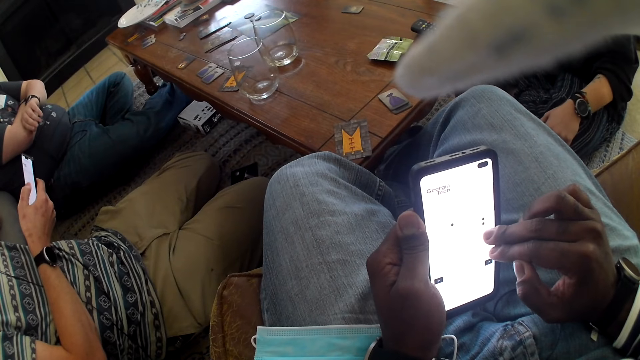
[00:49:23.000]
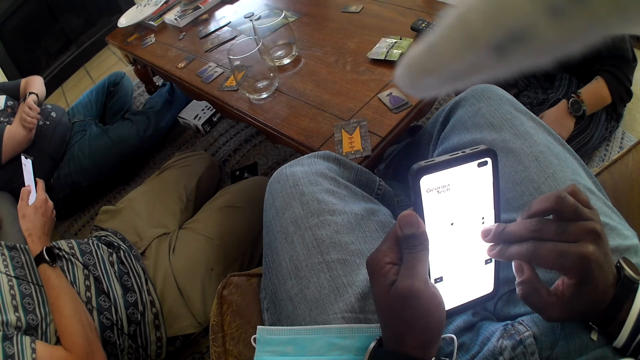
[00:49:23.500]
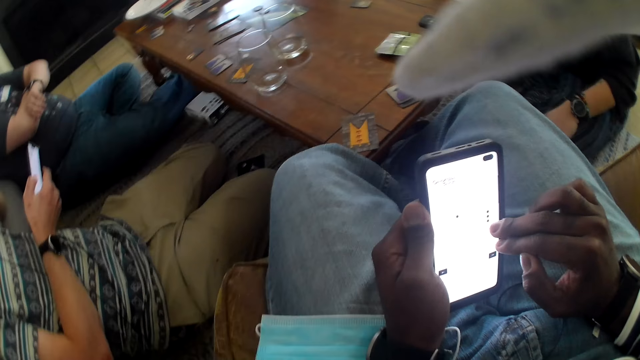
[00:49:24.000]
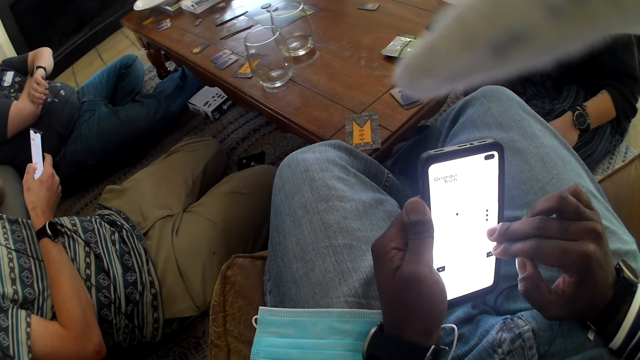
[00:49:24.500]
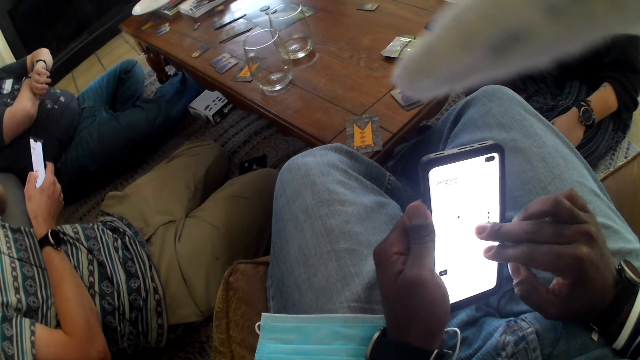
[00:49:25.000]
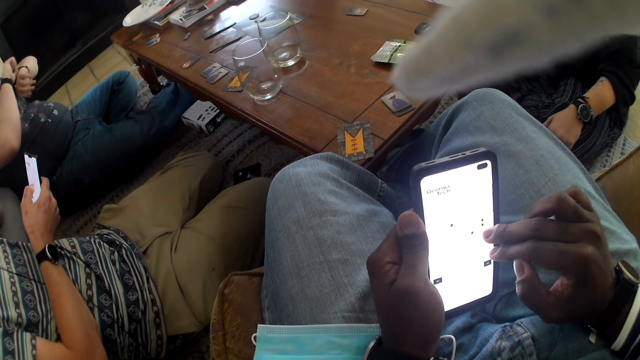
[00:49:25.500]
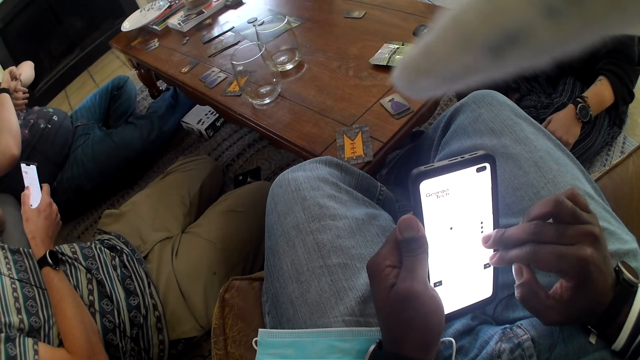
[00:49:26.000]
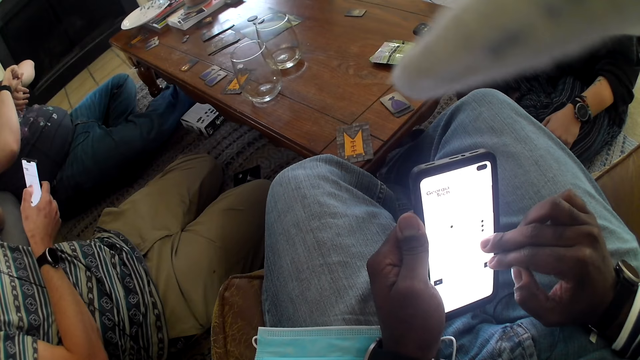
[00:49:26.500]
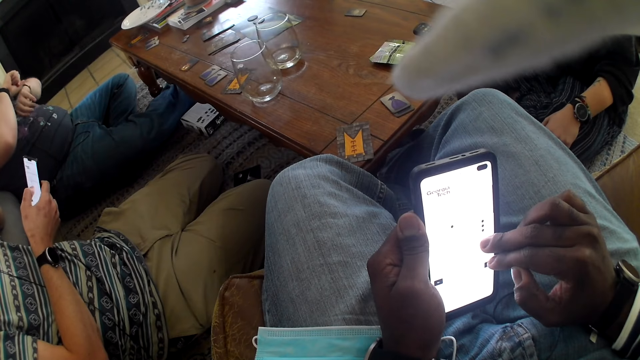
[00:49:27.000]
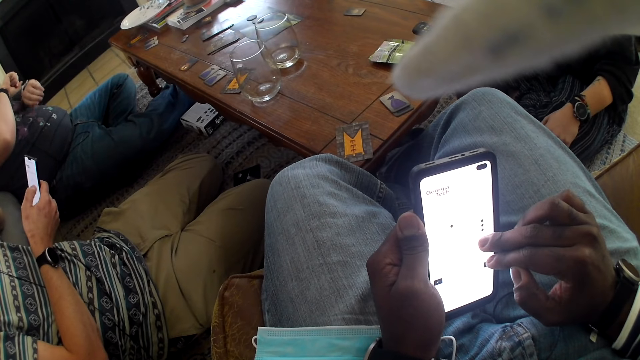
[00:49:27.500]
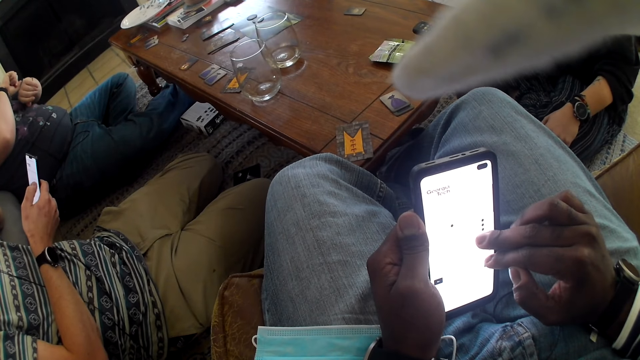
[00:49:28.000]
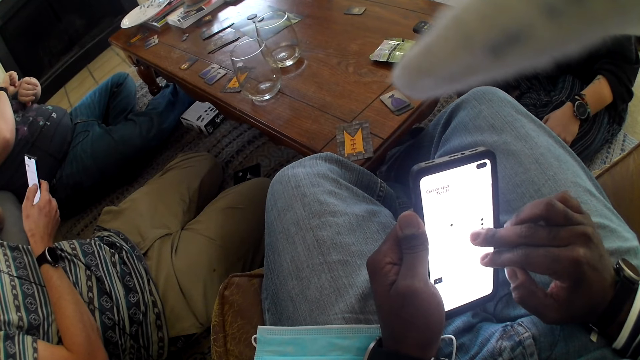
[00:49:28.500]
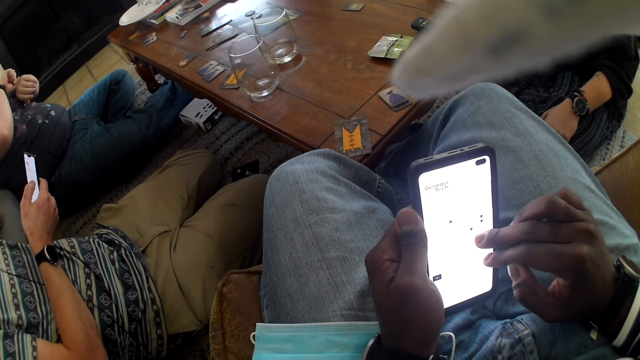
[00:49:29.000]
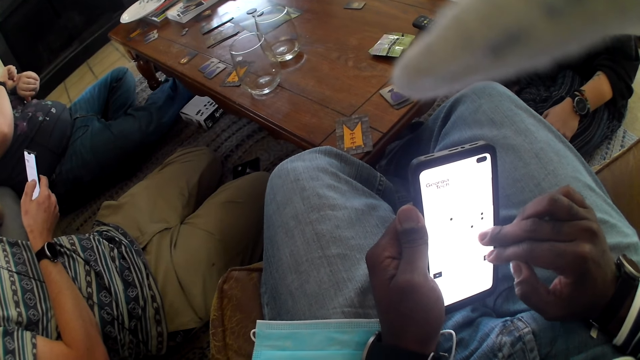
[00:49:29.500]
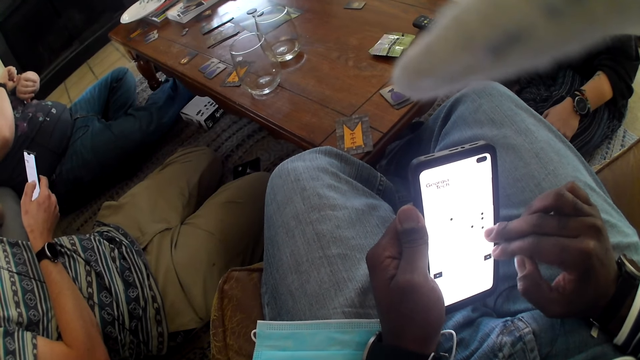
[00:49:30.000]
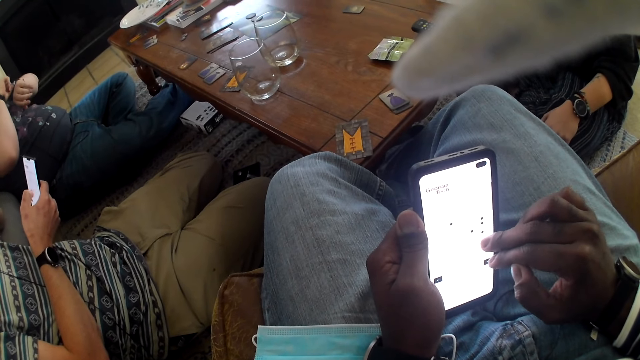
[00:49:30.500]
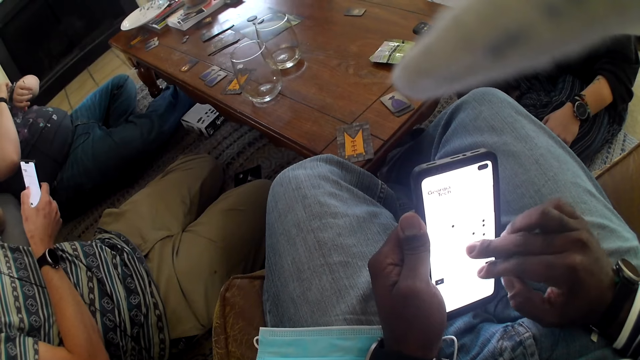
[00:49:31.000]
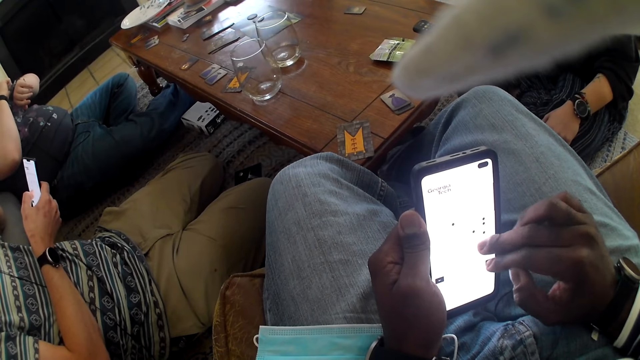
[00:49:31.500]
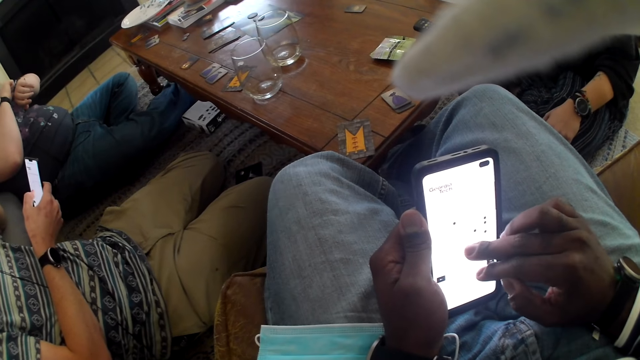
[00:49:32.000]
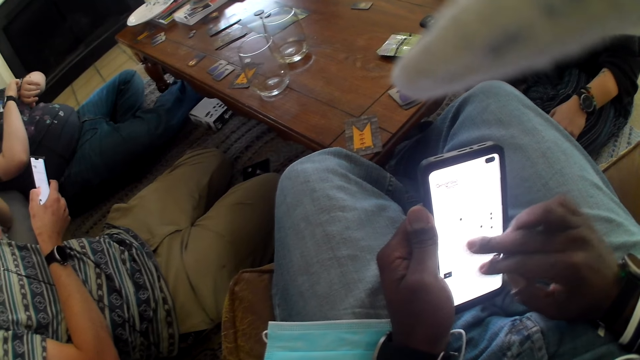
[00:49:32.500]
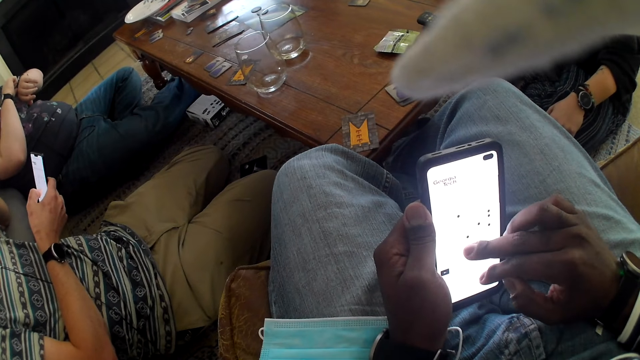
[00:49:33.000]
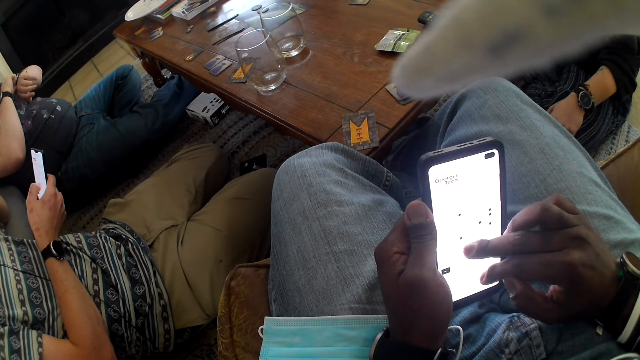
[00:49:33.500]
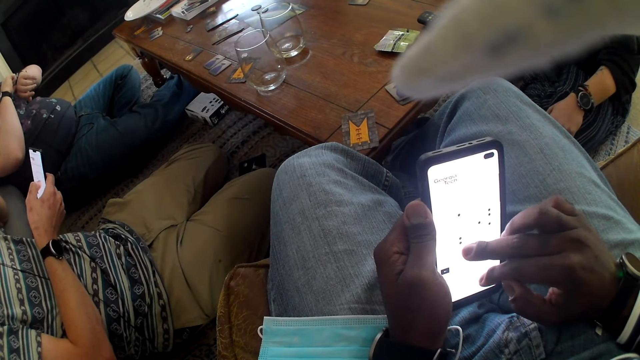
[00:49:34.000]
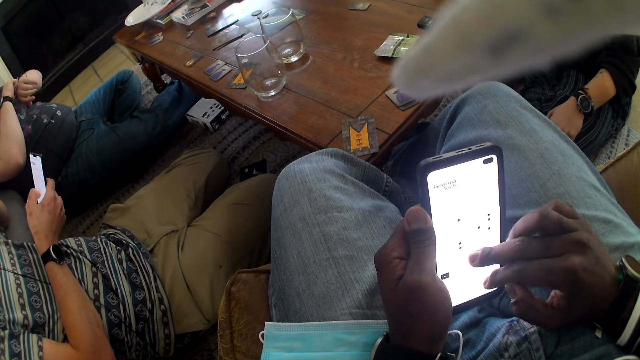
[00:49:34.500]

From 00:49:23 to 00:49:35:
A man looks at his wrist watch. The camera wearer operates the phone. Another man operates his phone. The camera wearer operates the phone.

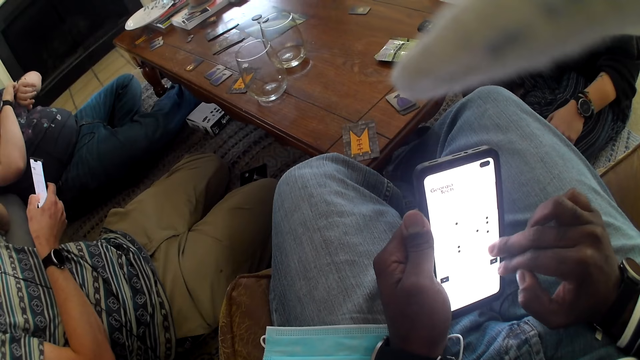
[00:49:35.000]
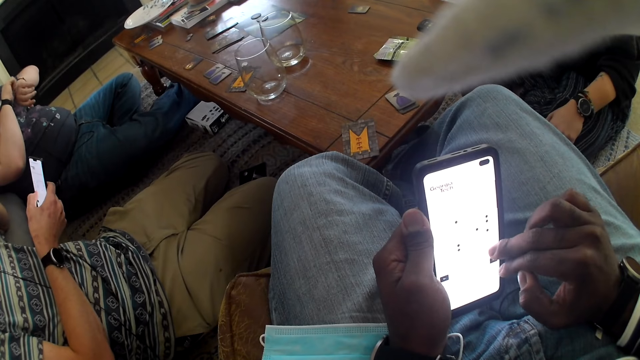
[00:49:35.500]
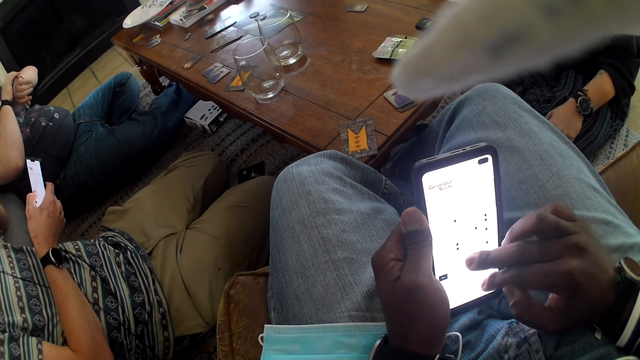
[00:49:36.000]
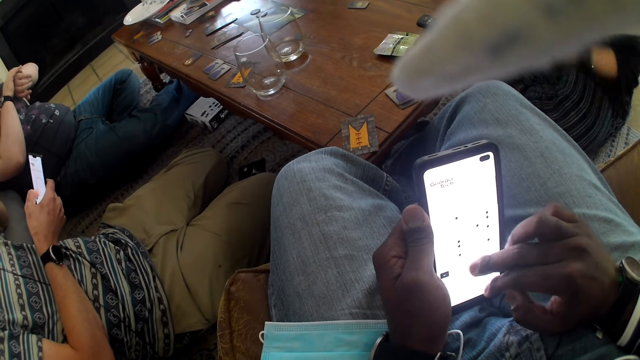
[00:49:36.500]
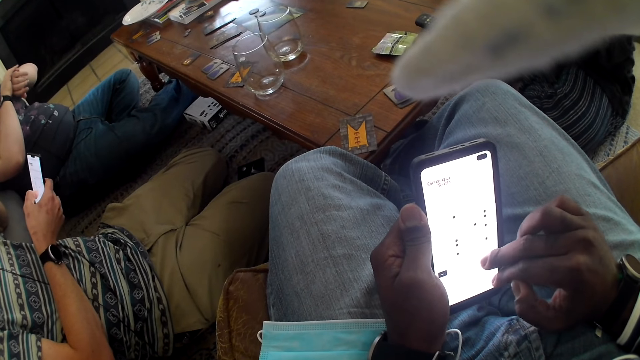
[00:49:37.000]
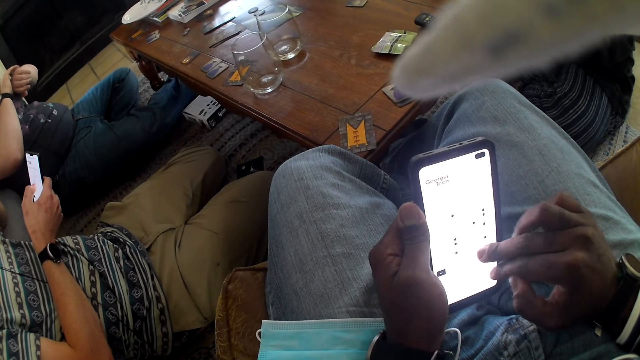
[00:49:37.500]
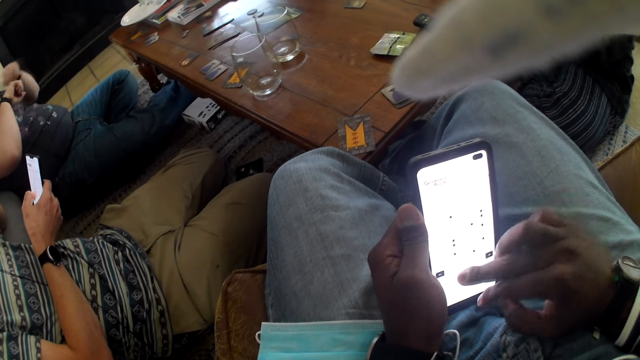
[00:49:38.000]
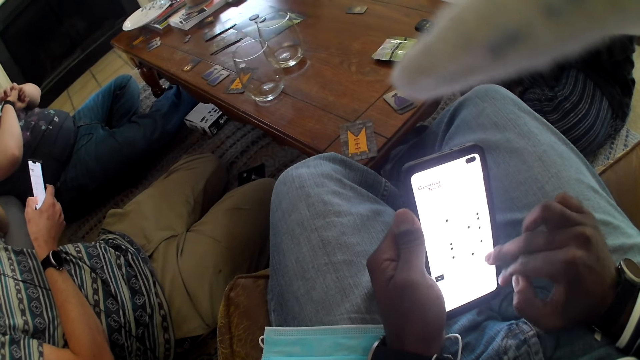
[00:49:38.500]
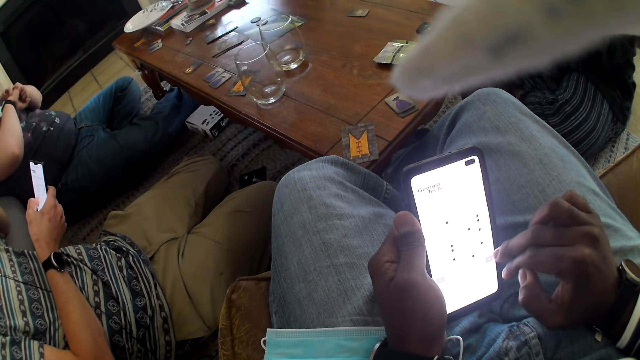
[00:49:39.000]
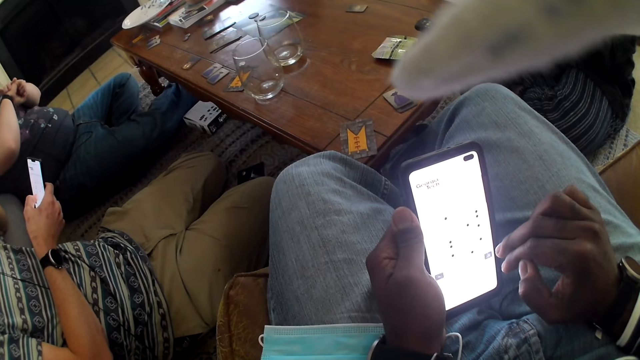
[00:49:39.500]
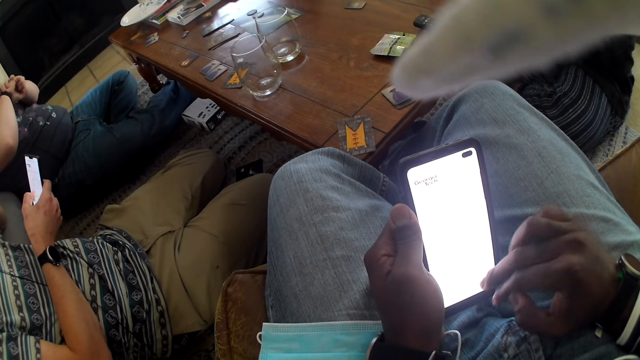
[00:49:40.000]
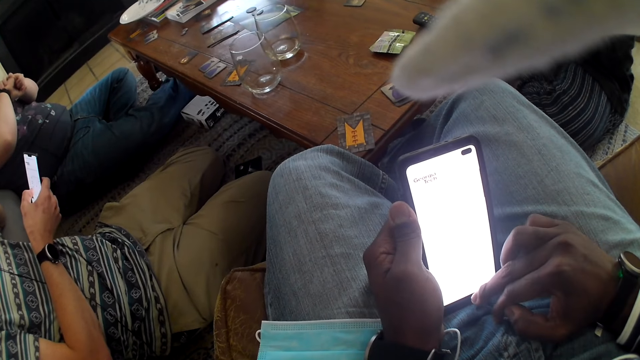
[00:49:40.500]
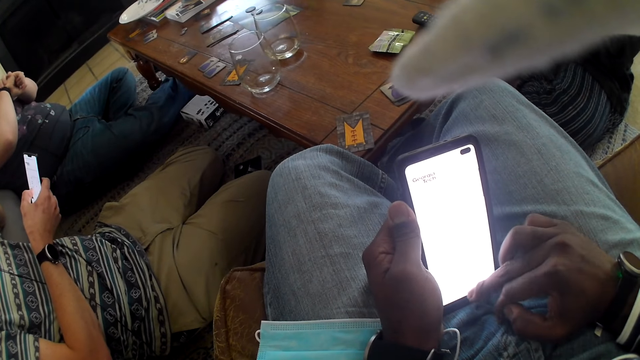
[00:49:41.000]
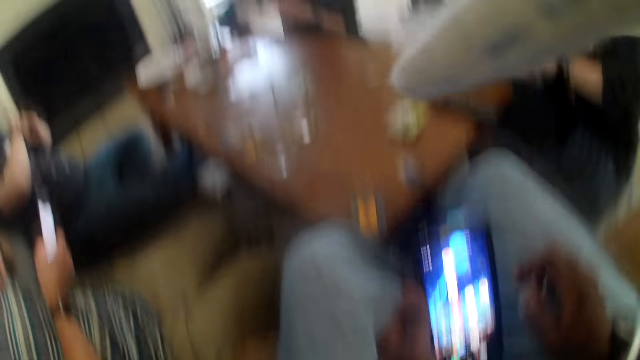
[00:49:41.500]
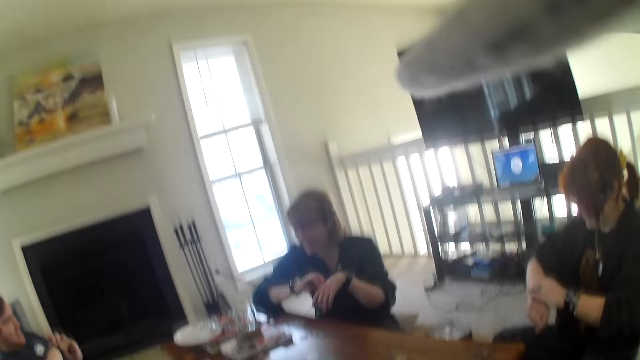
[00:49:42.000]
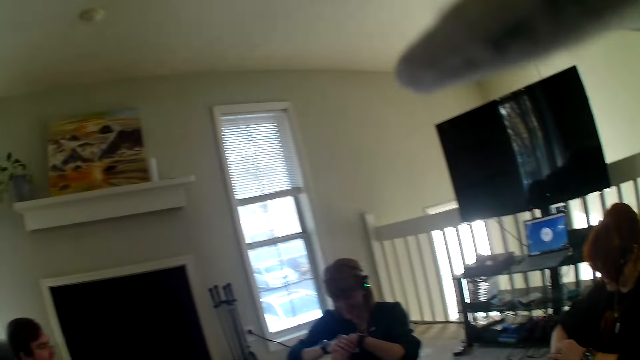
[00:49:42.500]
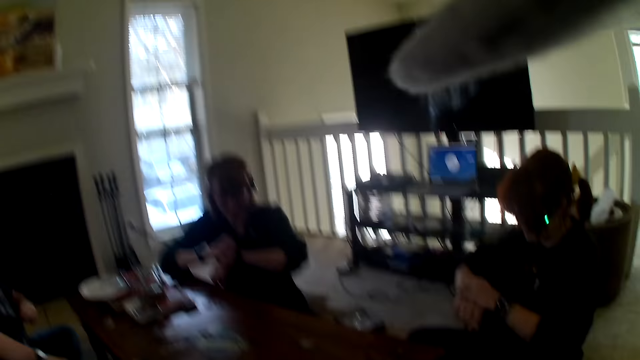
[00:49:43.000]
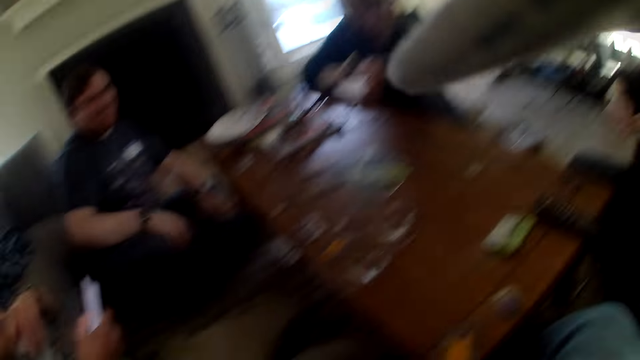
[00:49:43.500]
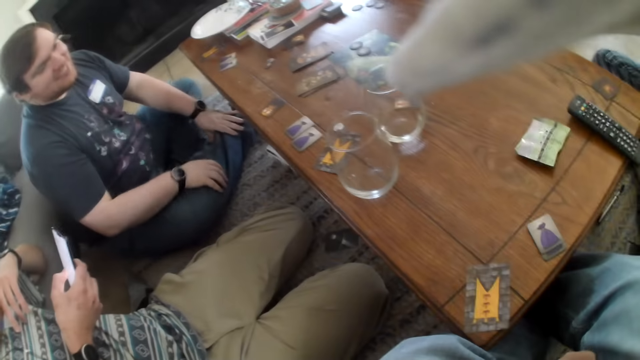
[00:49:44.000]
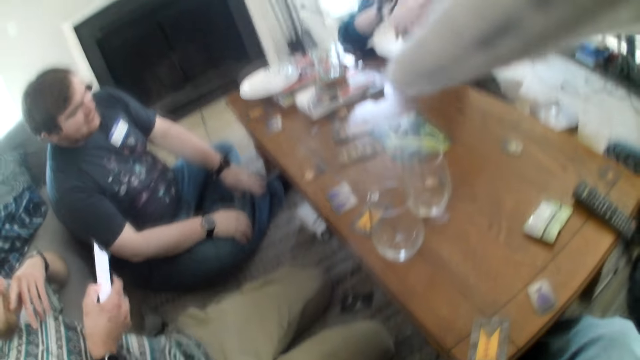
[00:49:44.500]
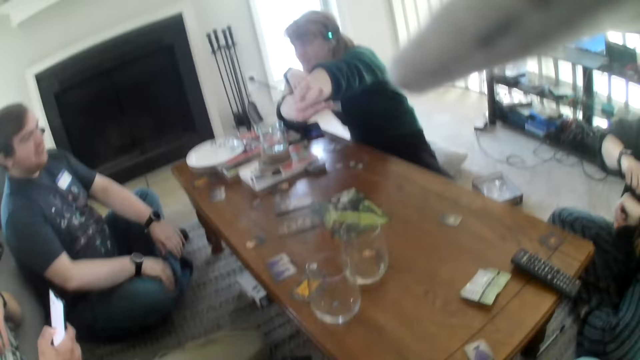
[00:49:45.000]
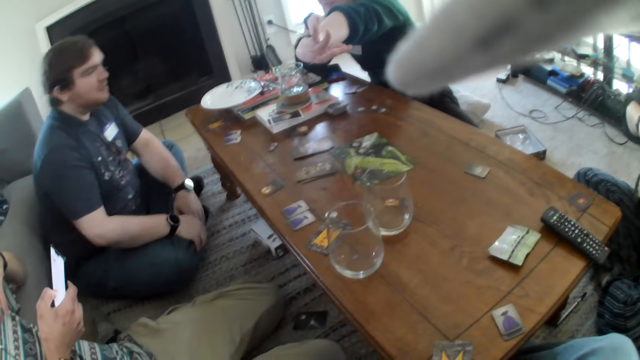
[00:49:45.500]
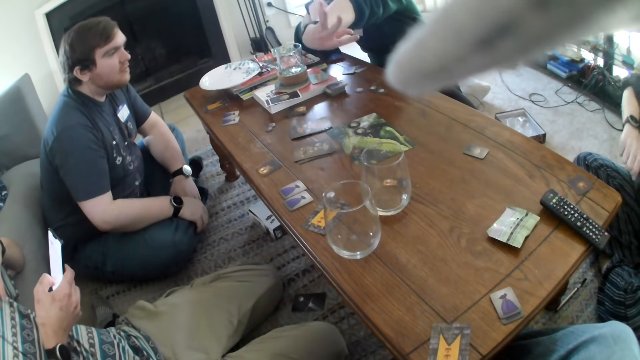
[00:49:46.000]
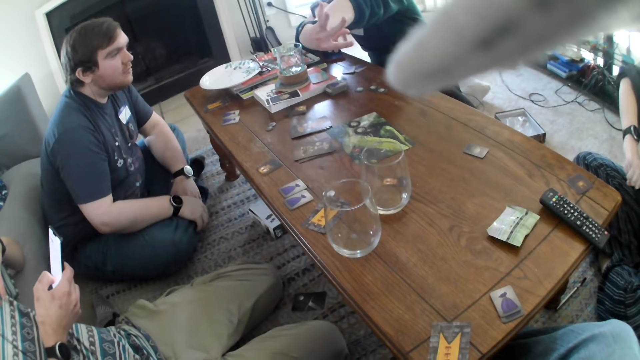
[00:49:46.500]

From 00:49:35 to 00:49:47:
A person shows another person her arm.
